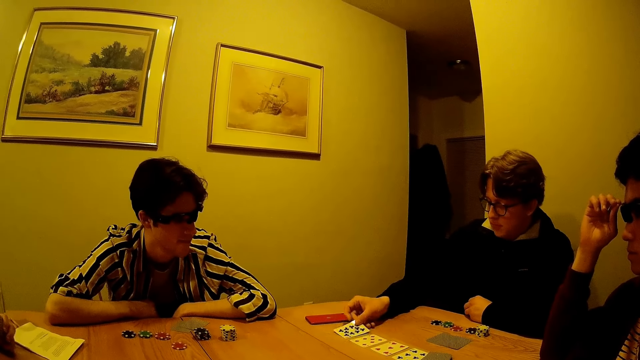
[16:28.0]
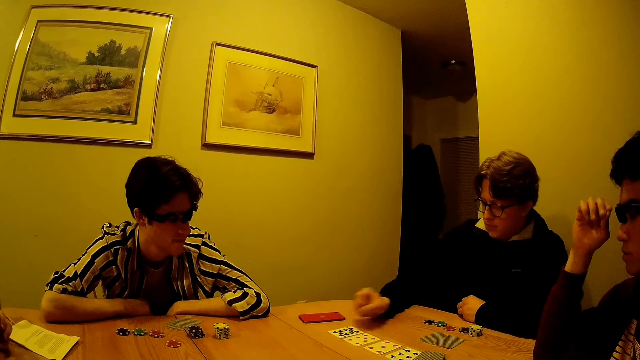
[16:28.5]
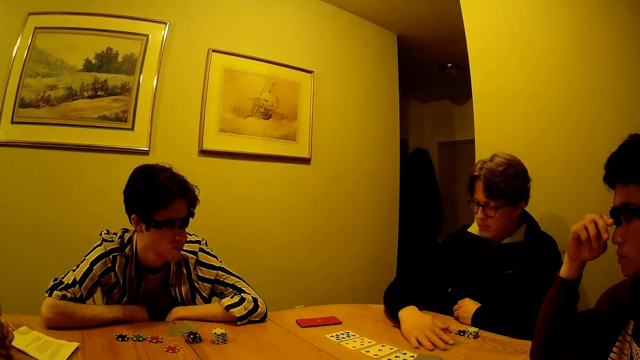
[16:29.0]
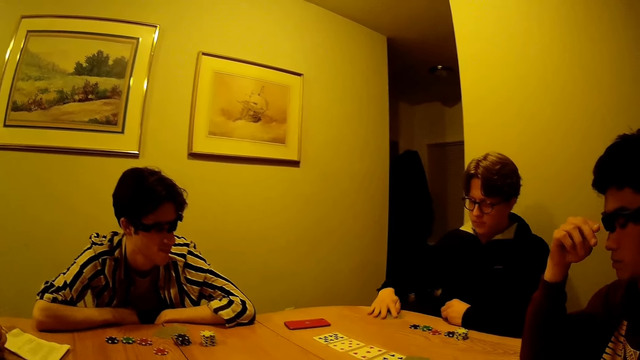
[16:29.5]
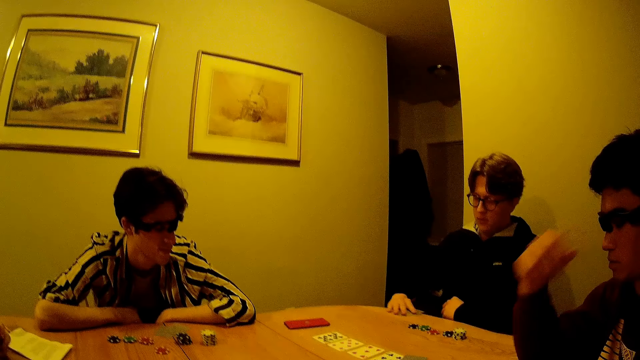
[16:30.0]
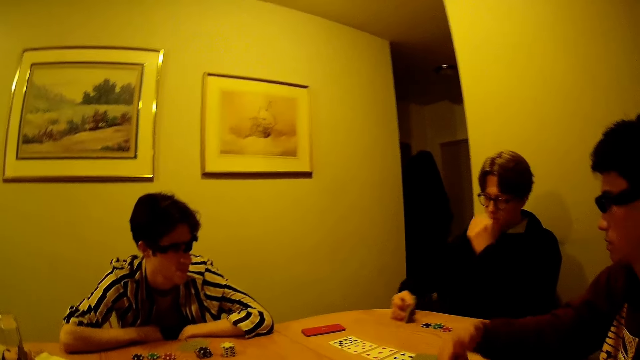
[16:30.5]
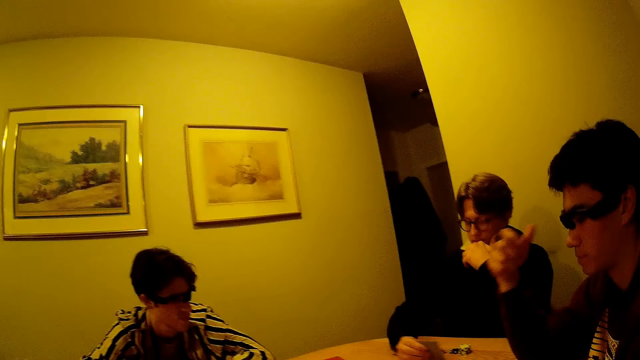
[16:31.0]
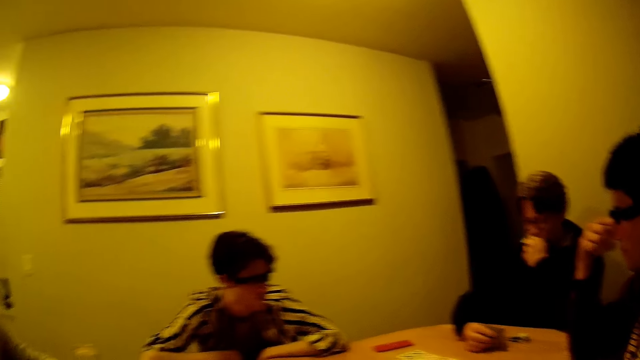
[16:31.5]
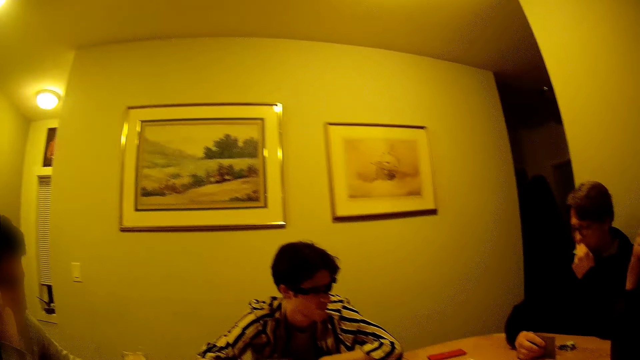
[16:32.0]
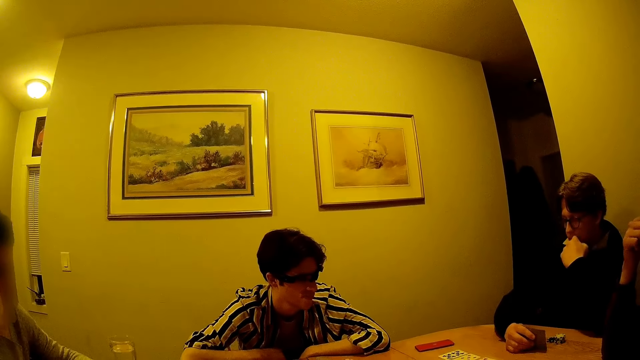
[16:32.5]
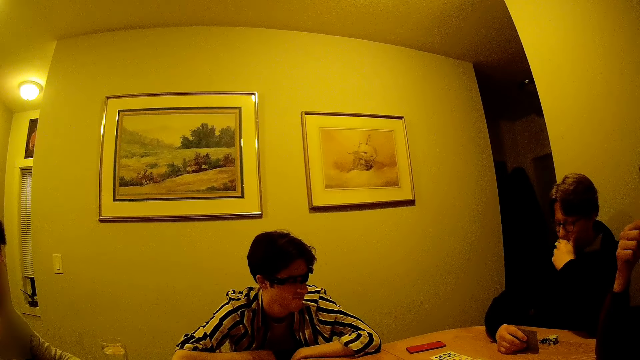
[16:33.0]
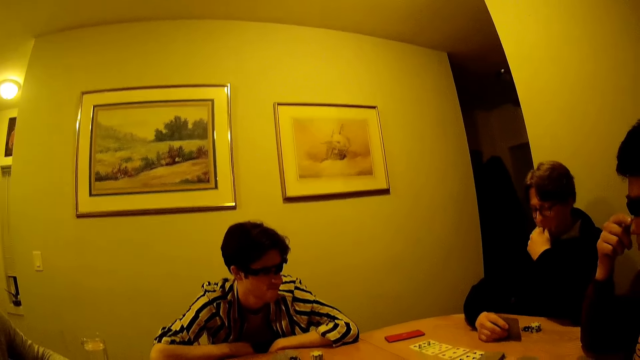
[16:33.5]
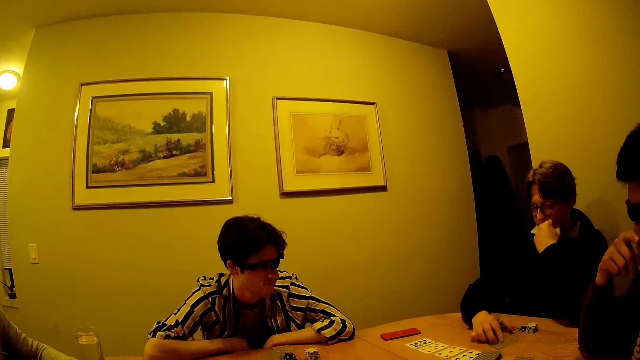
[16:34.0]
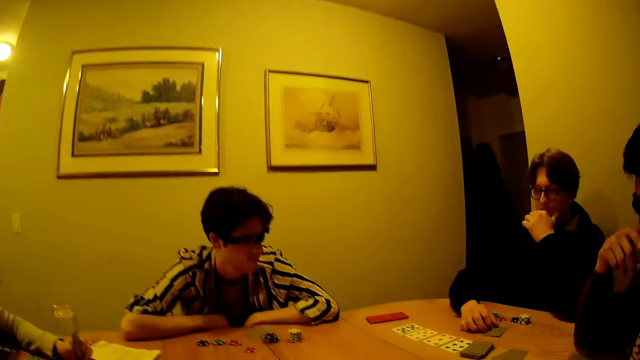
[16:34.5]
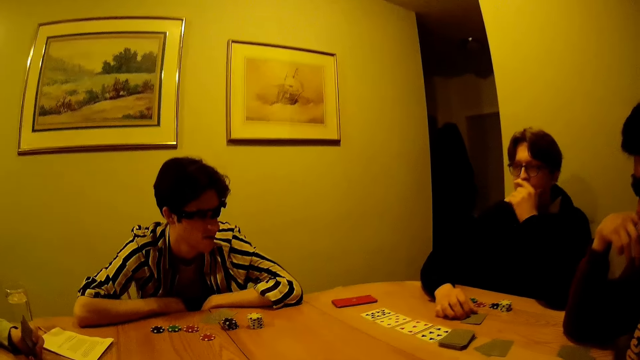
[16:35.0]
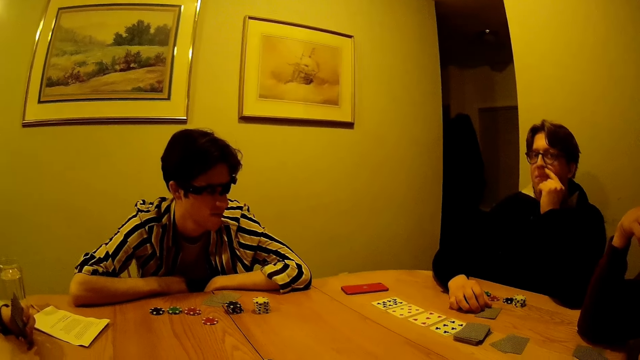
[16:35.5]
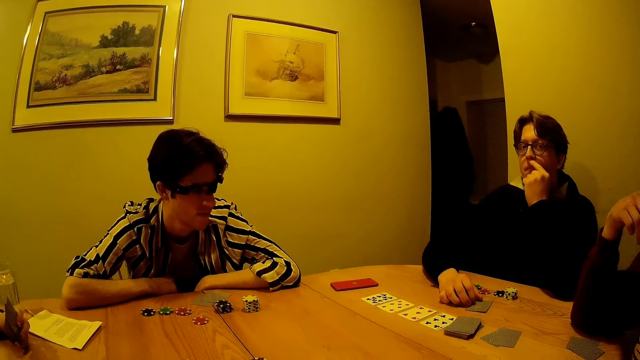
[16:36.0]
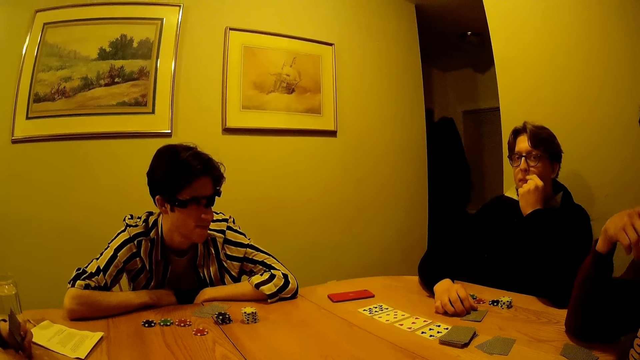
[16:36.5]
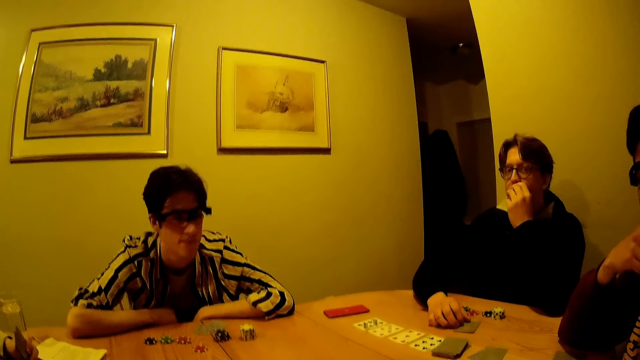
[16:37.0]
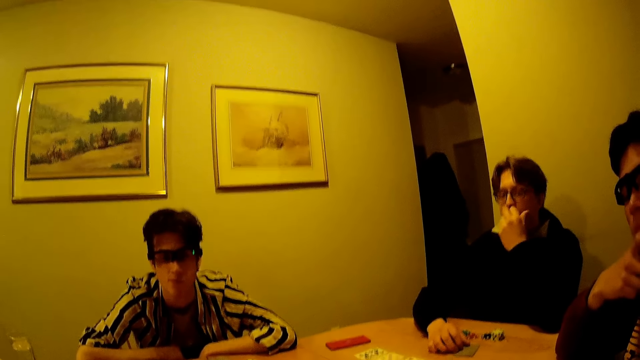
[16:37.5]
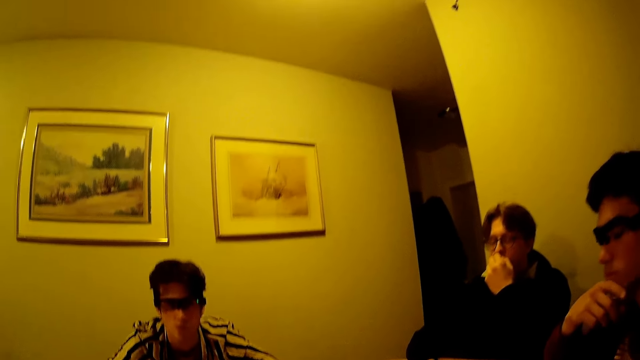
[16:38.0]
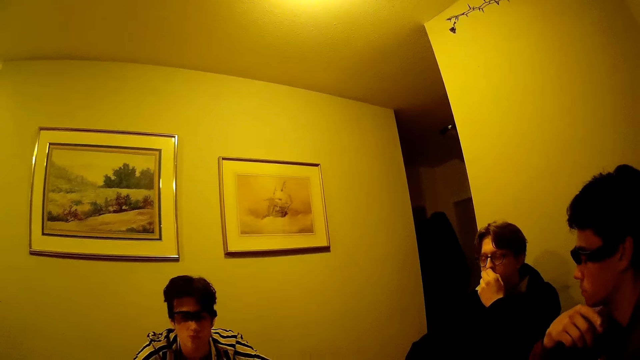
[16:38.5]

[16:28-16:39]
The man drops the card in his right hand on the table. The man picks up a card on the table with his right hand. The man drops the card in his right hand on the table. The man scratches his chin with his left hand.

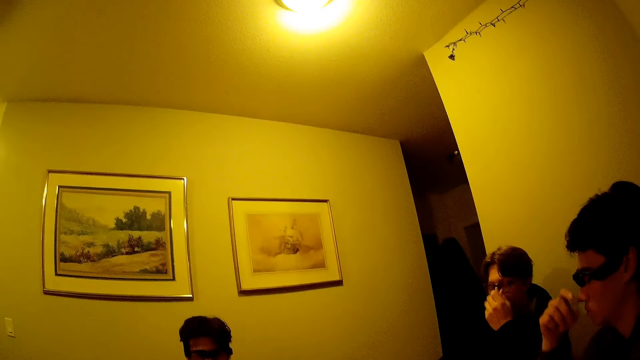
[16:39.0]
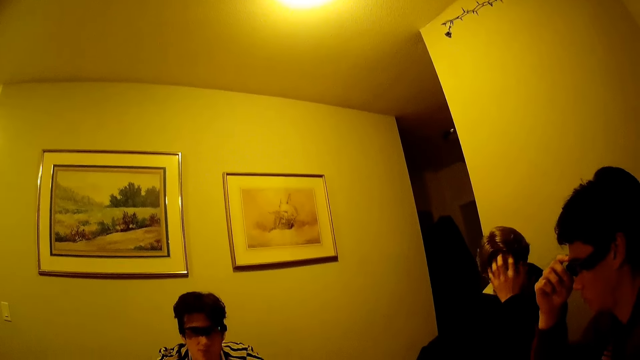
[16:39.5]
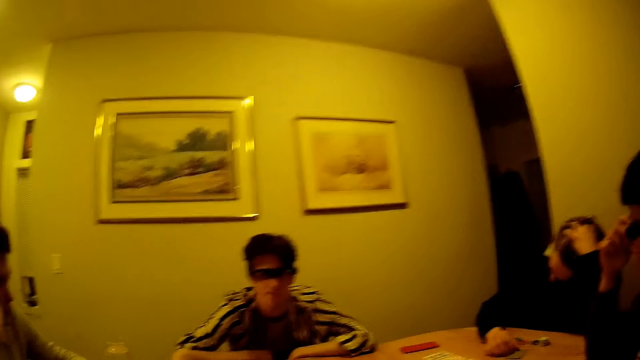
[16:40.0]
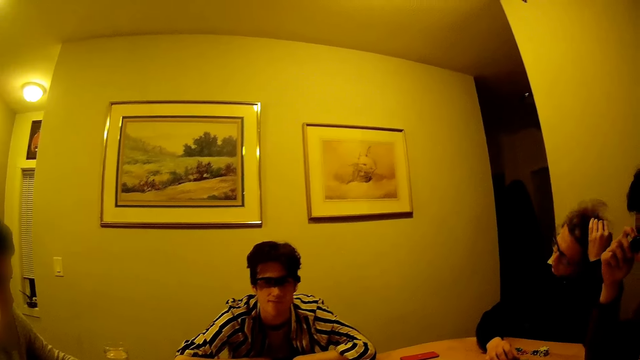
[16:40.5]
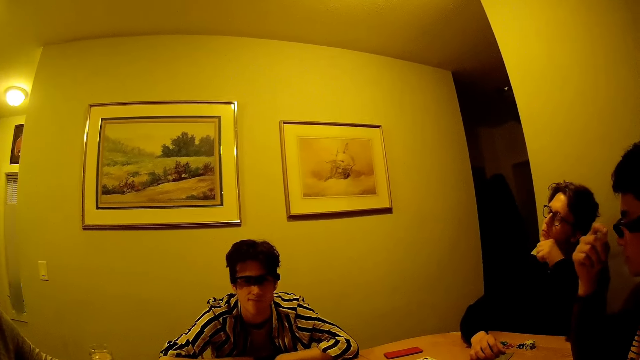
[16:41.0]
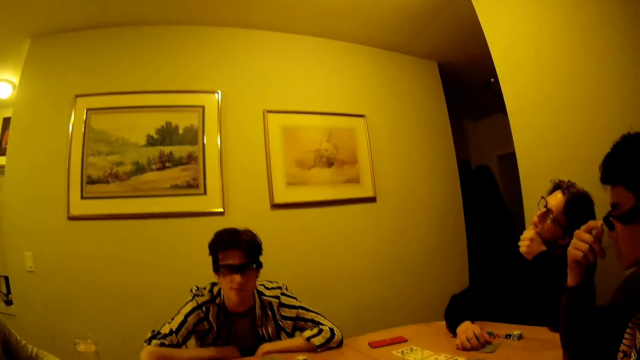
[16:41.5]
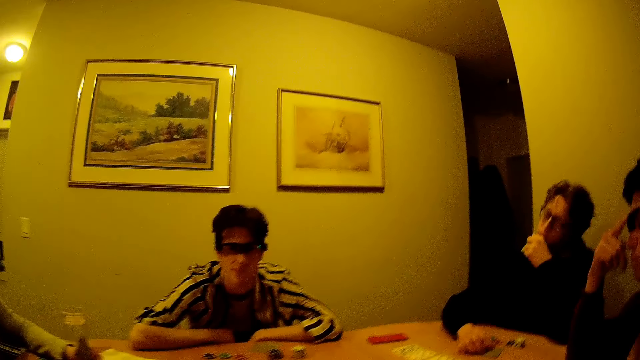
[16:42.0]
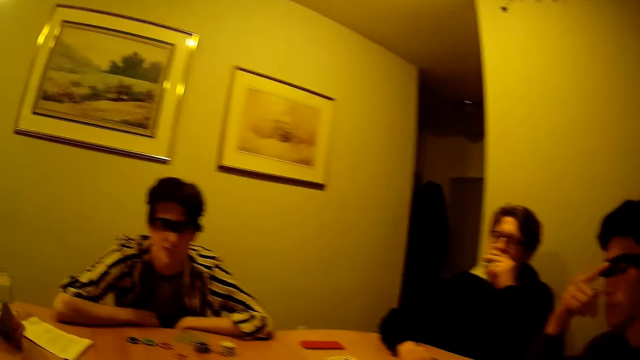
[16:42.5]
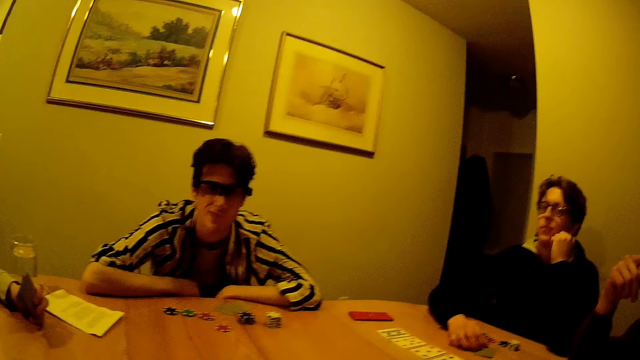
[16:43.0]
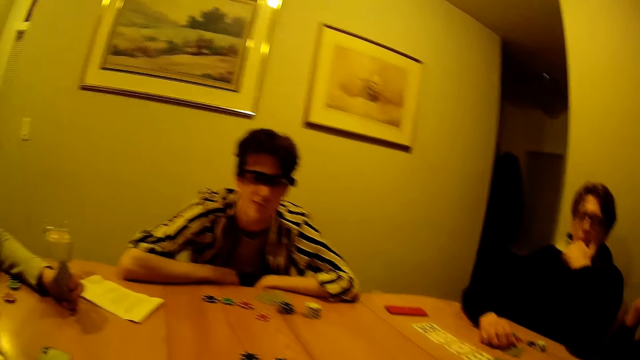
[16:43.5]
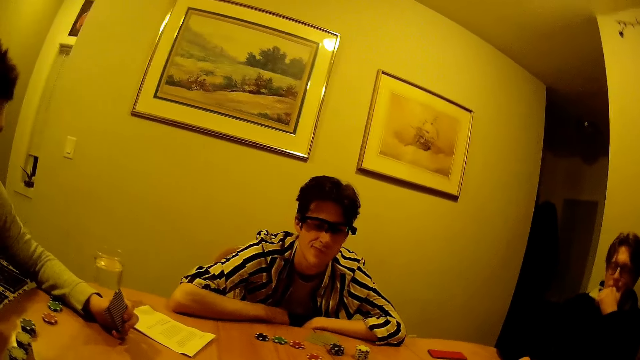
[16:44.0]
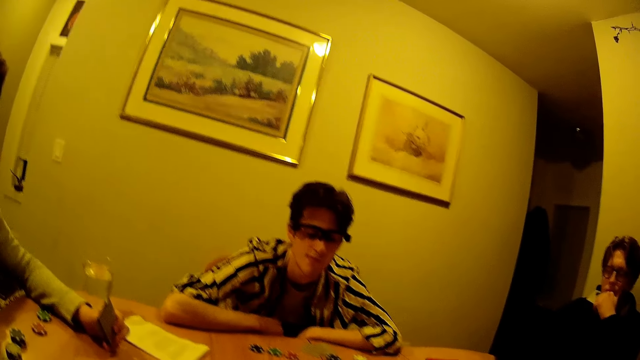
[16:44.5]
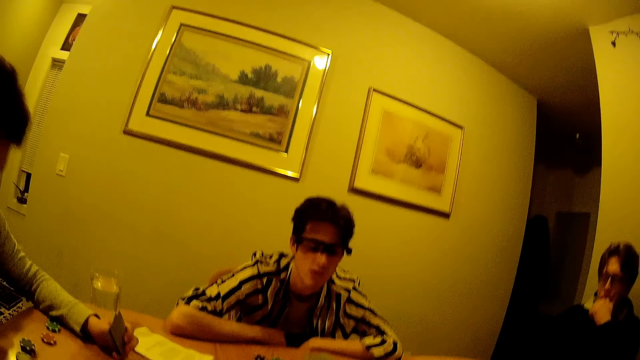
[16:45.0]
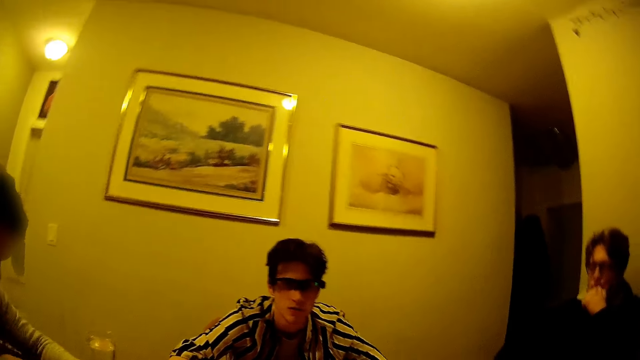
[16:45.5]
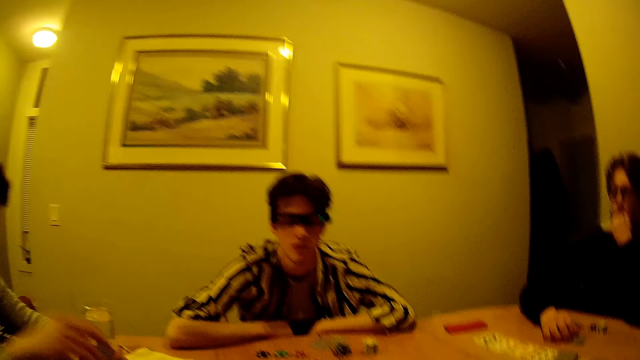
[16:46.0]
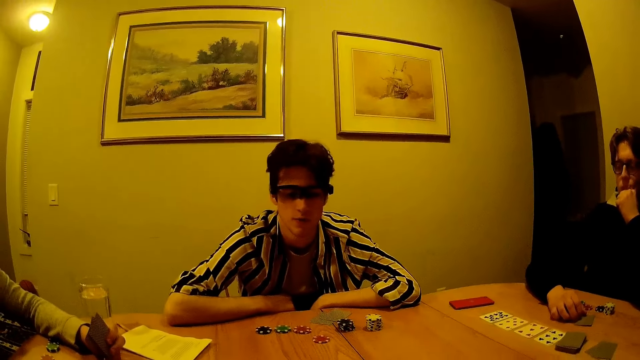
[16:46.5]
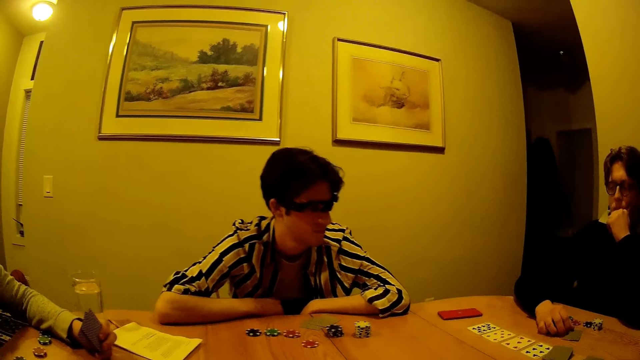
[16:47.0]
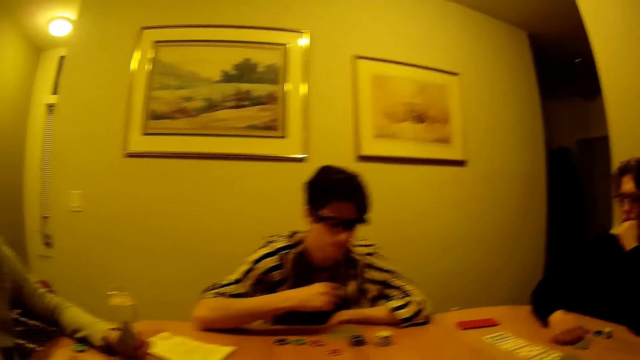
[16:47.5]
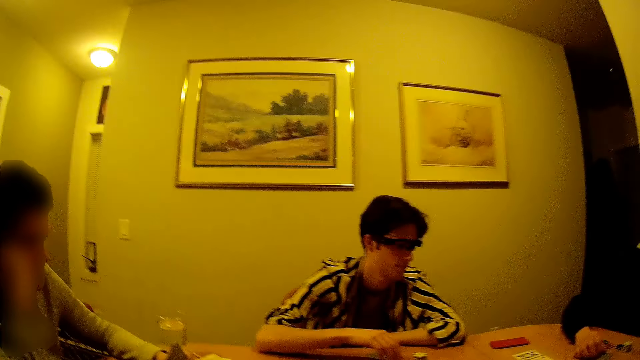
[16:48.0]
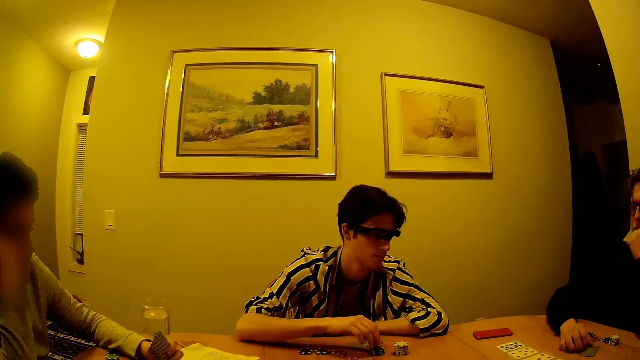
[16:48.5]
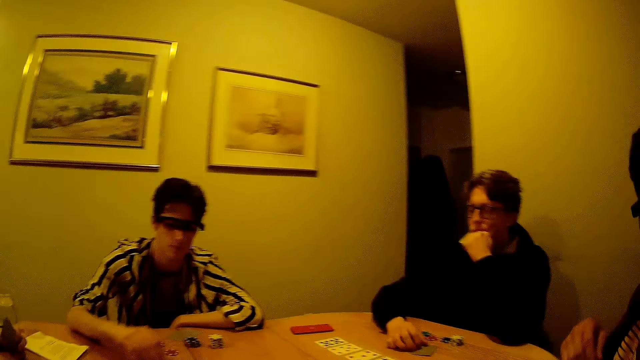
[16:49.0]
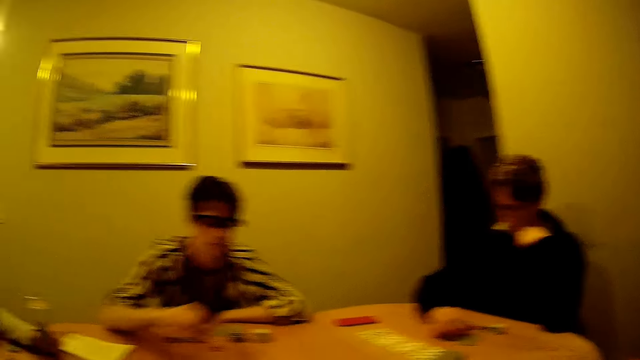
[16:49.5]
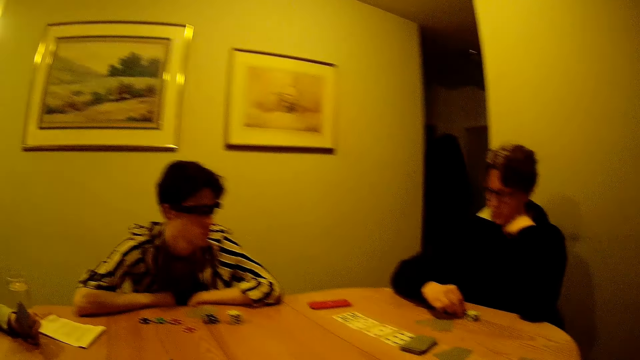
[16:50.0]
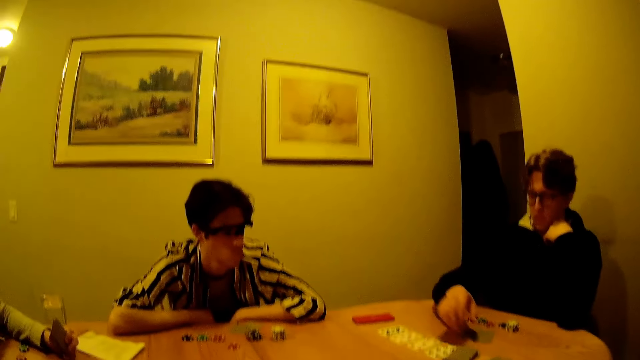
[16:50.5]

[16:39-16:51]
A man scratches his head with his left hand. Another man adjusts his camera with his right hand. A third man picks up a casino token on the table with his right hand and drops the casino token in his right hand on the table. The camera wearer converses with the second man. The first man throws a casino token with his right hand.
